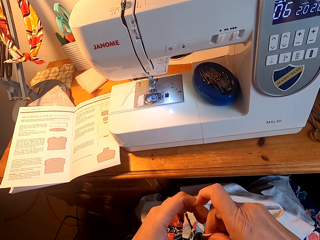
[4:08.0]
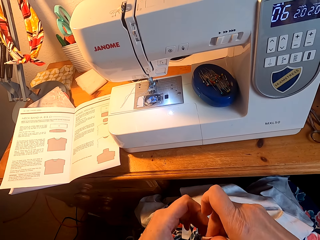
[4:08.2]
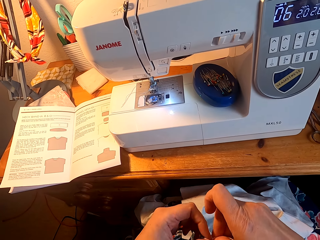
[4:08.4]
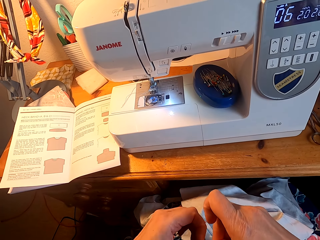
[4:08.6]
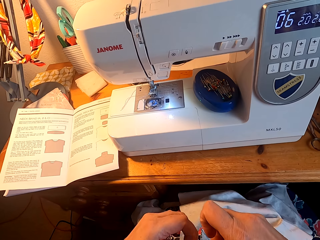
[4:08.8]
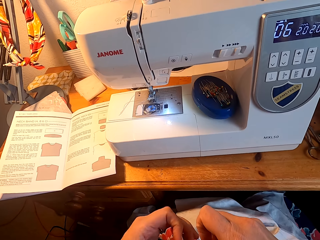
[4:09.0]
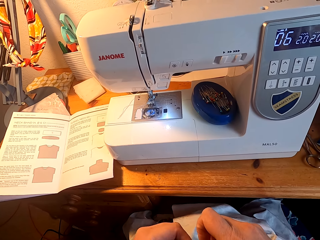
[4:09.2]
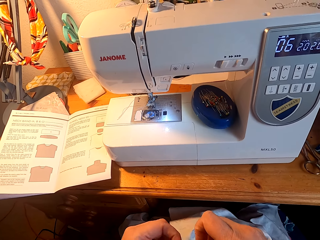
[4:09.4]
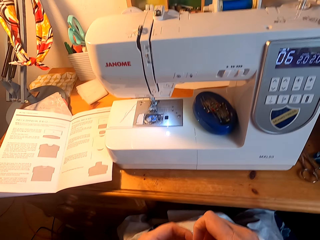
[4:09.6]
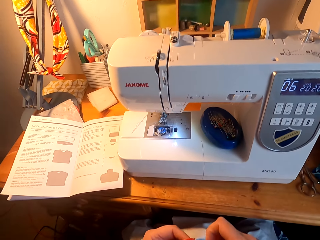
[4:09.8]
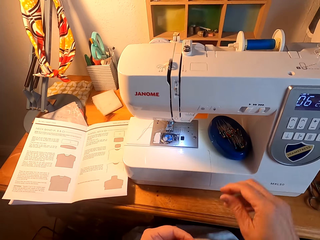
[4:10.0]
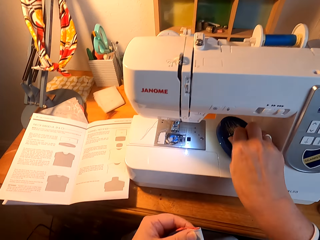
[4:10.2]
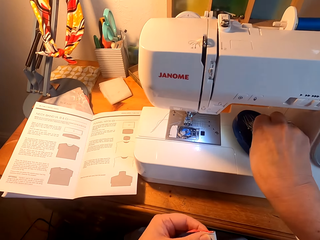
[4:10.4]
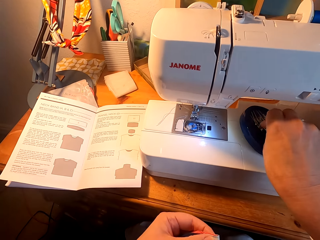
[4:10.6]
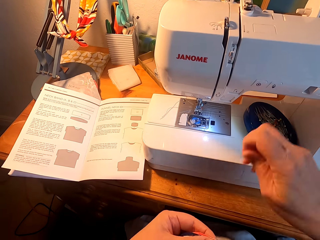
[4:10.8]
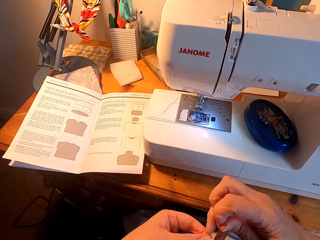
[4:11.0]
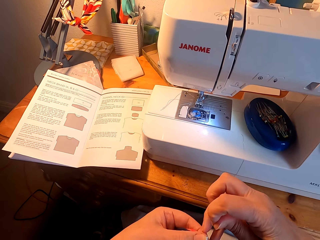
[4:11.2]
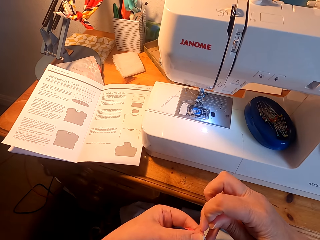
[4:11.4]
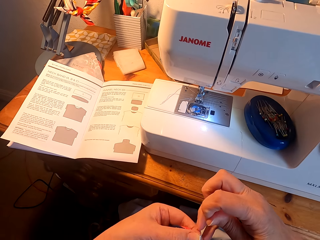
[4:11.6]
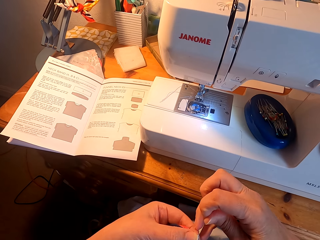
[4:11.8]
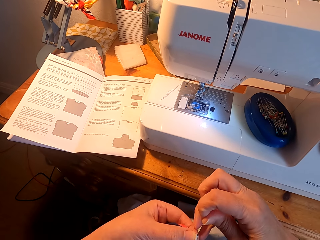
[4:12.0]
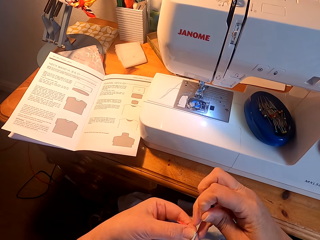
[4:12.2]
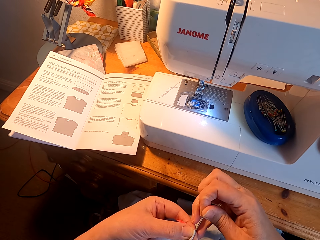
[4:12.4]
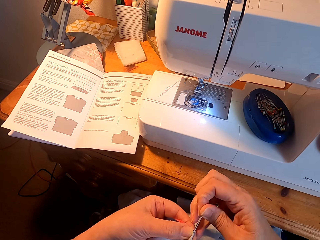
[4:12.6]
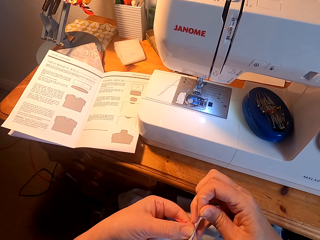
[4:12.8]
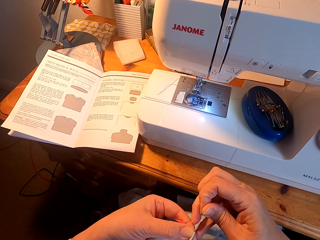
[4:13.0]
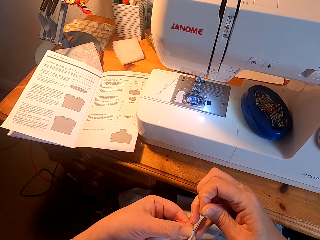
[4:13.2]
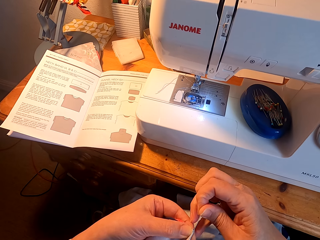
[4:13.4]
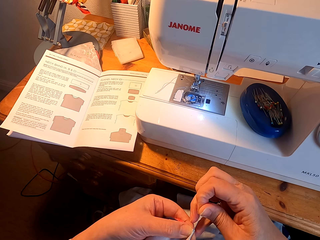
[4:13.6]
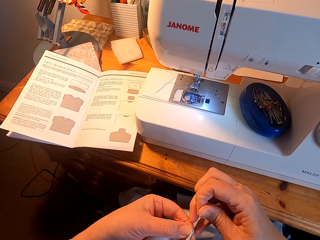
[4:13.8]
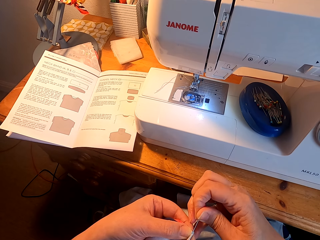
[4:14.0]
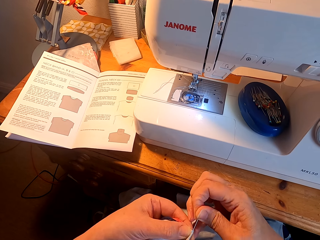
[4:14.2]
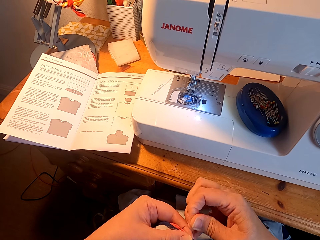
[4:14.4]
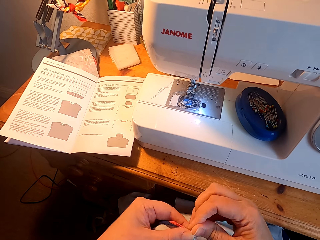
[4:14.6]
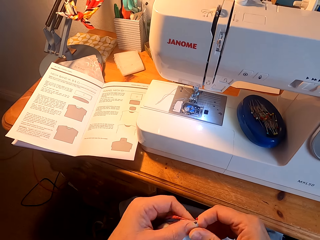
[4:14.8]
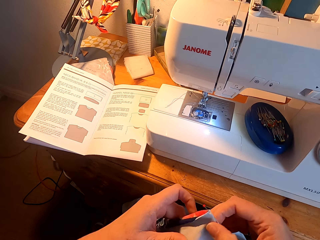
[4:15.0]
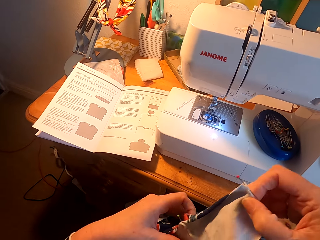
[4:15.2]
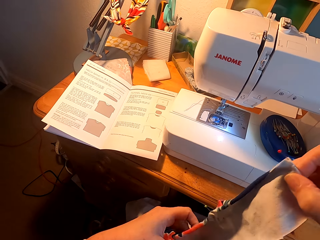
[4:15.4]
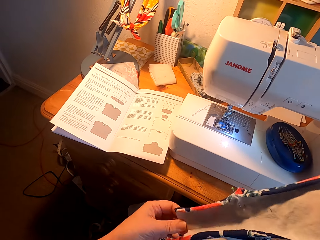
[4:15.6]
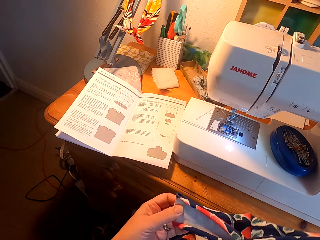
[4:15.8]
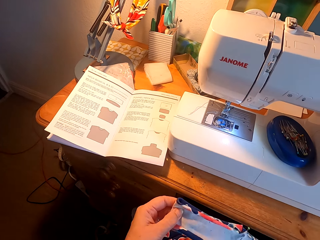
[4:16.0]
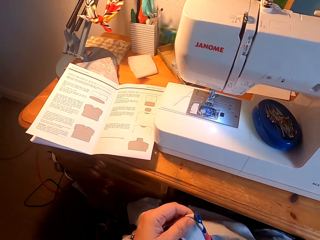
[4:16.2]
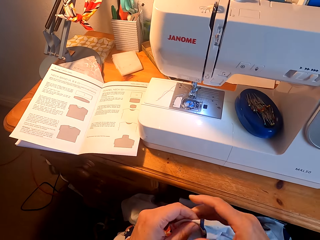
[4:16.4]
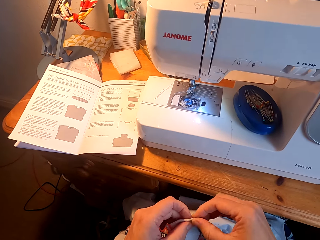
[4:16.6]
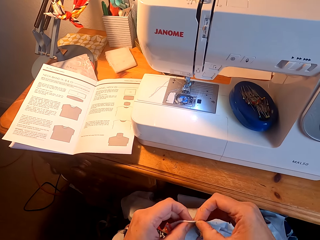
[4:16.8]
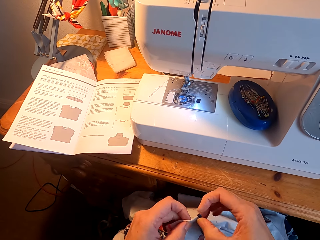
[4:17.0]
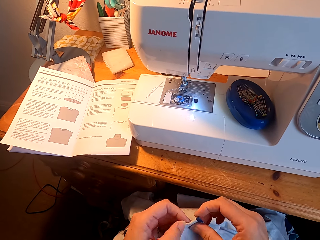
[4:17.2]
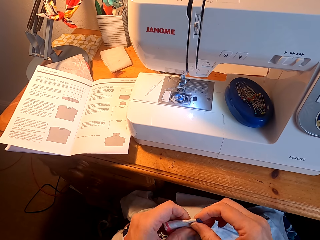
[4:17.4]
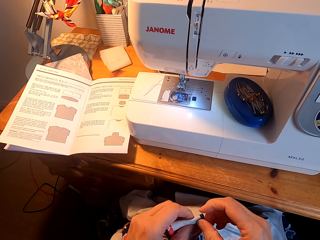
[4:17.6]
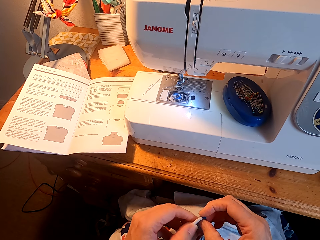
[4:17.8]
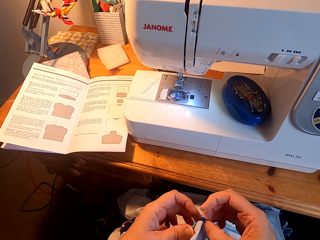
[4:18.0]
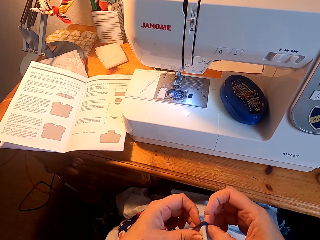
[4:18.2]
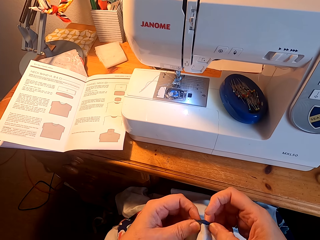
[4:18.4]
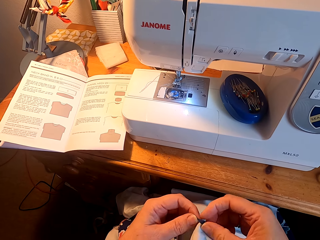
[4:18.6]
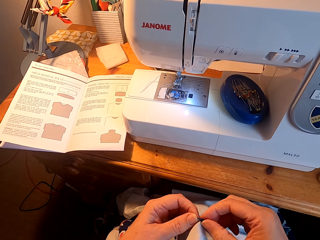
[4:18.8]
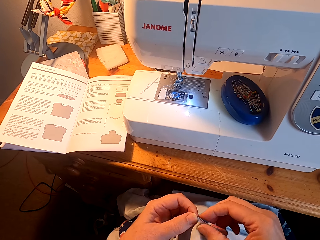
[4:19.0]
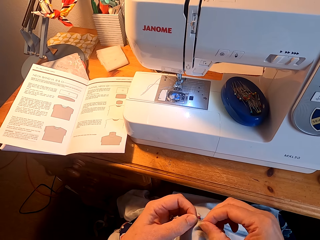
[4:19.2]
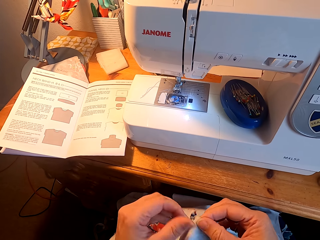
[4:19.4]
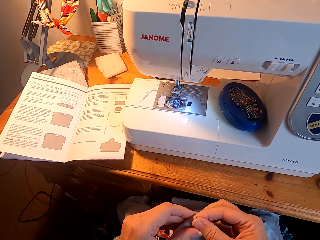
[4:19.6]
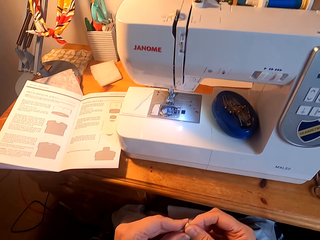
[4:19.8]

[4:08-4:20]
The camera wearer picks a pin. They pin the piece of material. They align the piece of material. They unfold a piece of material.

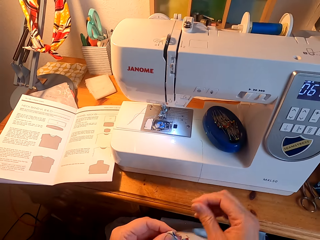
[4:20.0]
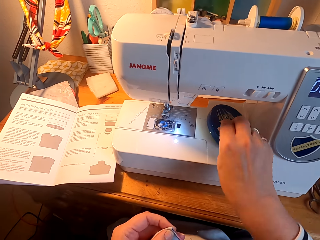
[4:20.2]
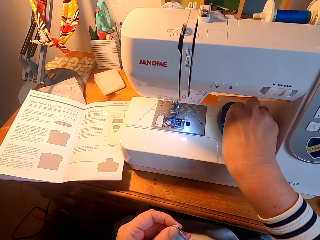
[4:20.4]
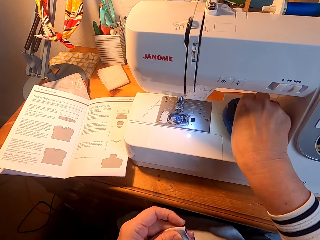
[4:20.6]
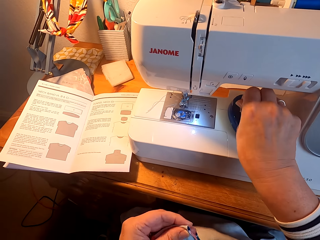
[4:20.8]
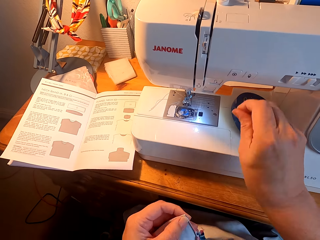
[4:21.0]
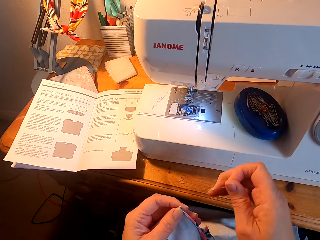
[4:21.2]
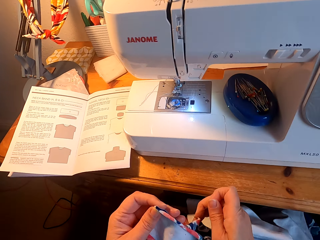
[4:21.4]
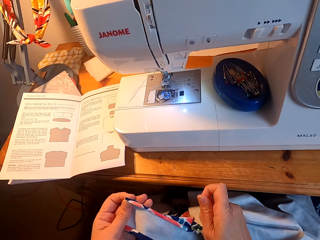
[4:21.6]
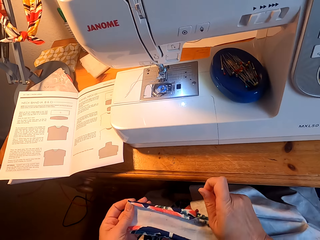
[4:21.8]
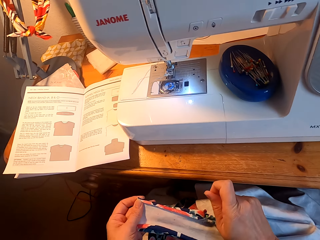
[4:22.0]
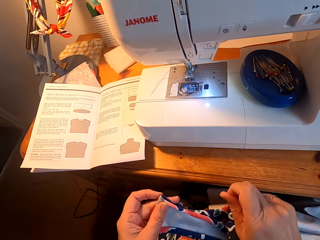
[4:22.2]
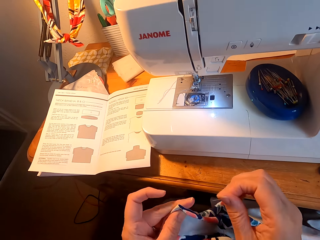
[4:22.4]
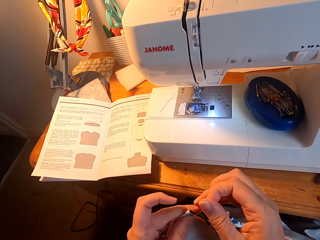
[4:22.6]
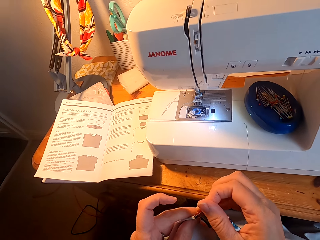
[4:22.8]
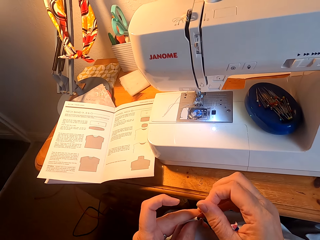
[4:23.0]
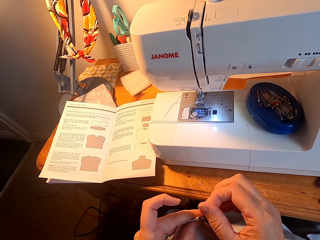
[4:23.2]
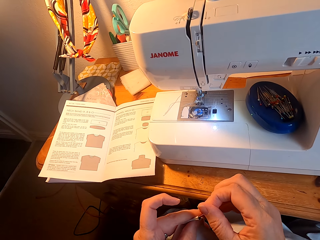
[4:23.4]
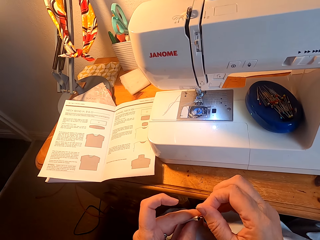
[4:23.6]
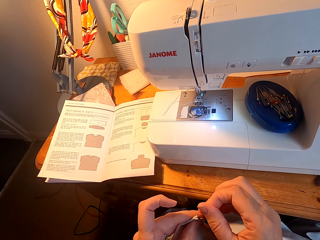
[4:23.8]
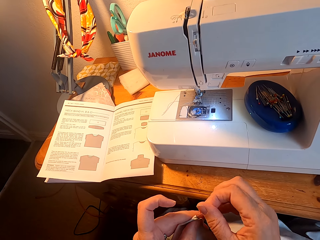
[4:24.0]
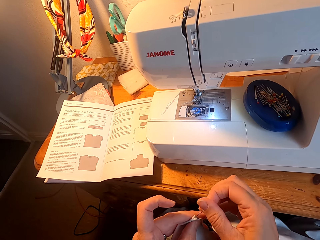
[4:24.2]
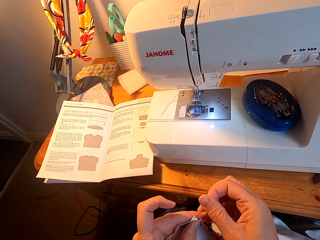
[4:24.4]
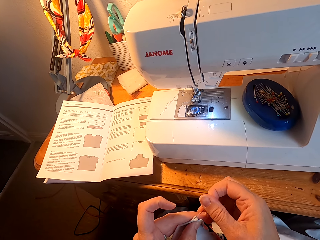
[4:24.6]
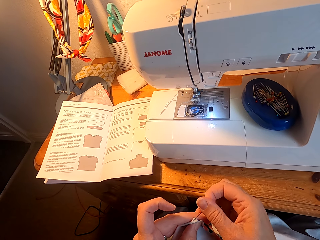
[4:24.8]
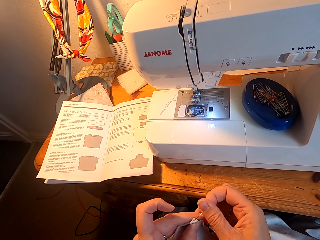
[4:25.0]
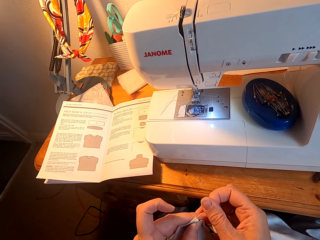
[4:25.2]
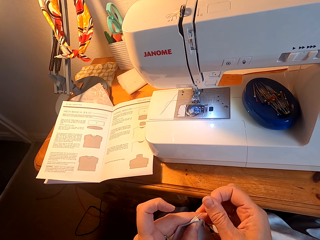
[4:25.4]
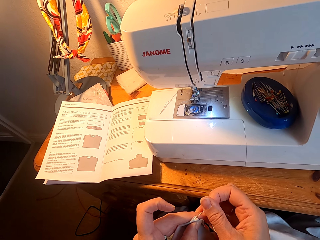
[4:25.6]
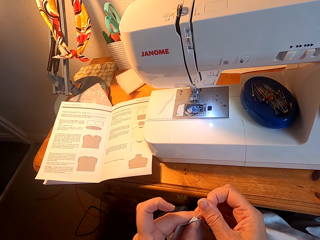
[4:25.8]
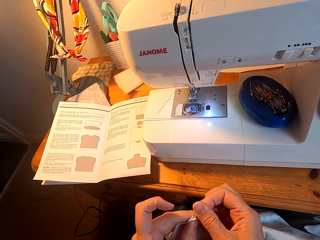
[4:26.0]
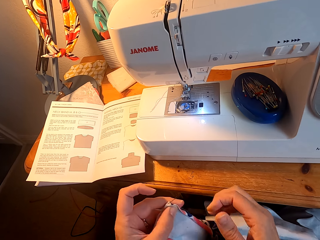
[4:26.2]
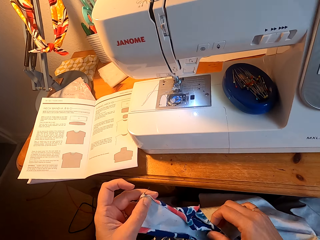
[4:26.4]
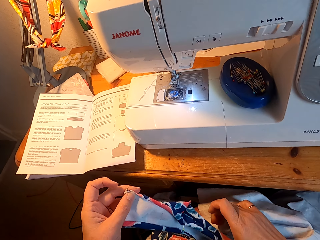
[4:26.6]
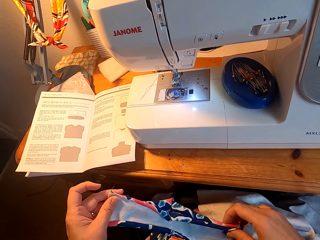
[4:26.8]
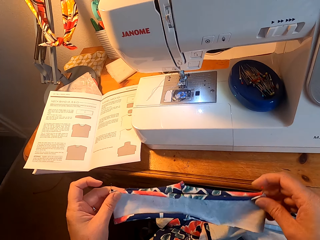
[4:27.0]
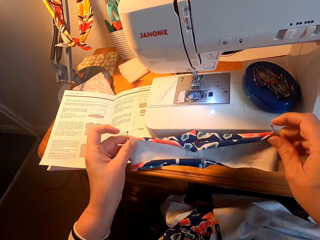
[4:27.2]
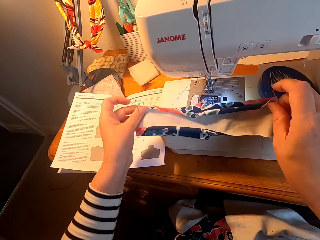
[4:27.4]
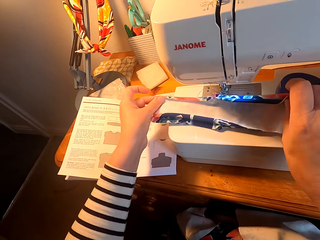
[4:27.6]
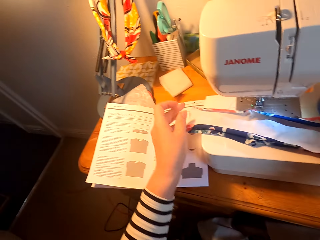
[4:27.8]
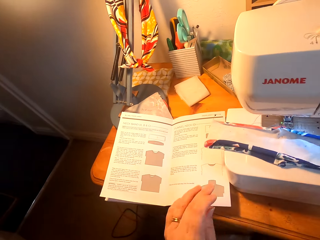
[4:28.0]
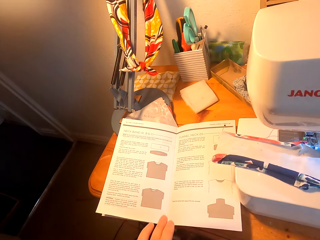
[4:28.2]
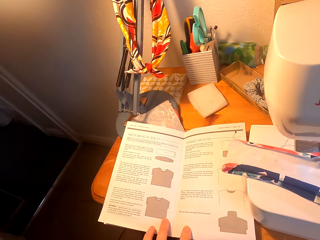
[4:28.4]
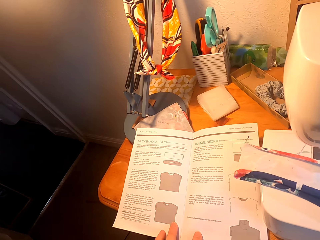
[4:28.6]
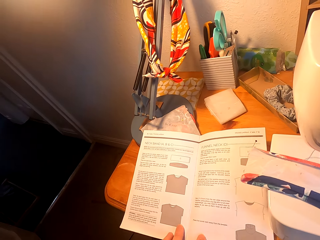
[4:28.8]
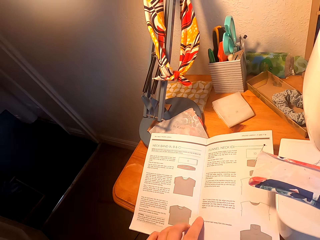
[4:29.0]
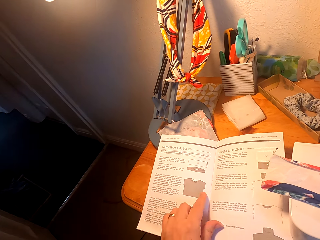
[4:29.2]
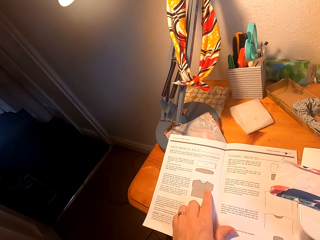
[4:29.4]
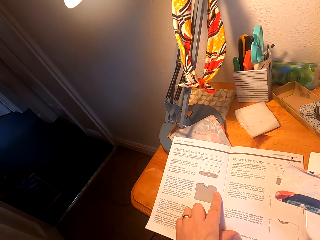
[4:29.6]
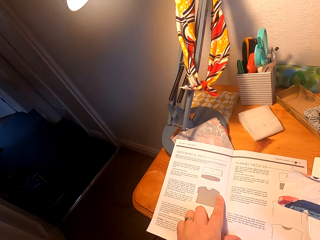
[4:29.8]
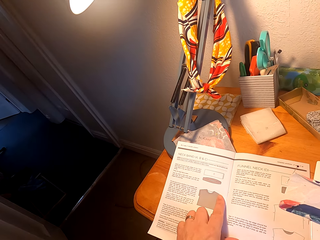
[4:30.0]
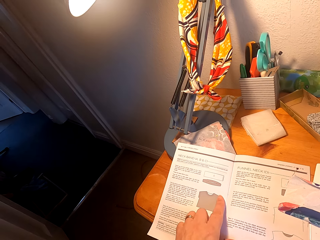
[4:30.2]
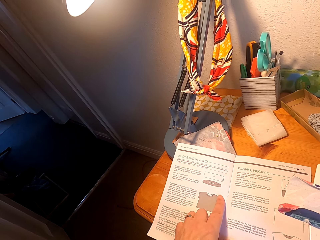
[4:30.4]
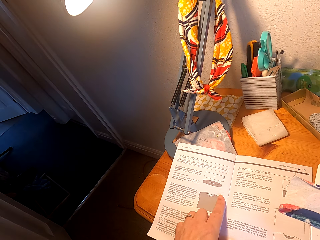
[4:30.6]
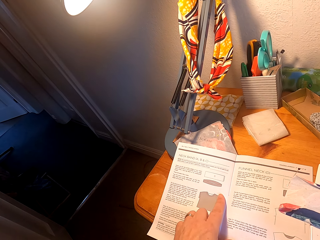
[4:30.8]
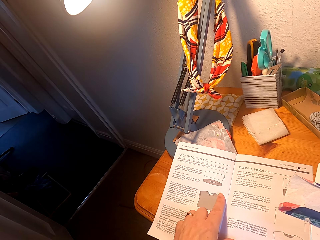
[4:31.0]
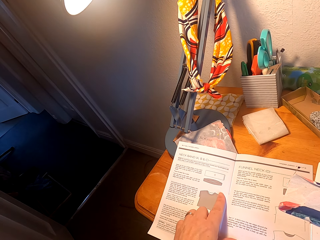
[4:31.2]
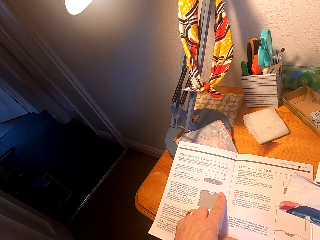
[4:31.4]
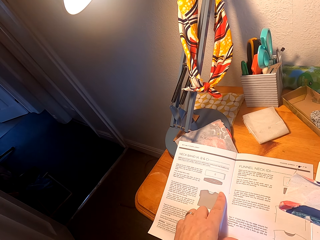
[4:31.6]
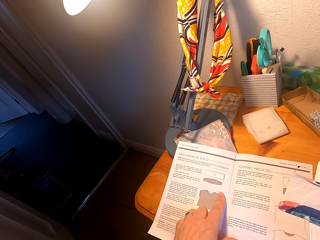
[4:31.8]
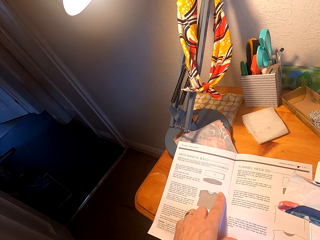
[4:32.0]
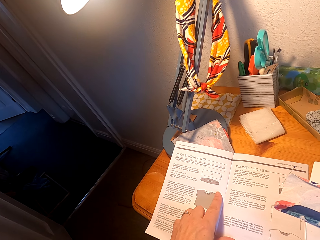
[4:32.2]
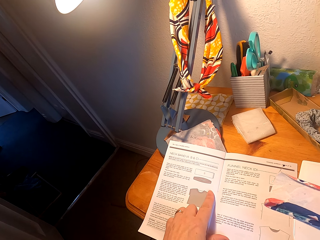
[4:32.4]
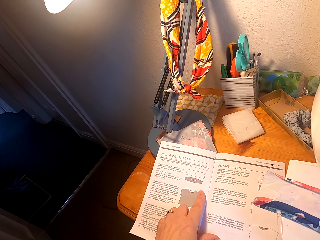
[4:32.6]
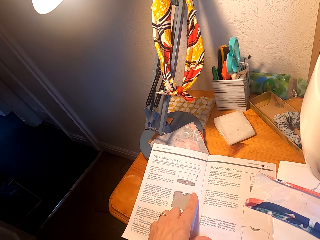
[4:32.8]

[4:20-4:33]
The camera wearer picks a pin. They pin the piece of material. They put the piece of cloth on the sewing machine. They point at the instruction guide. They touch the book on the table.
